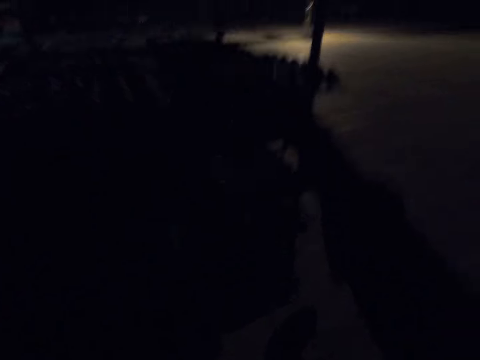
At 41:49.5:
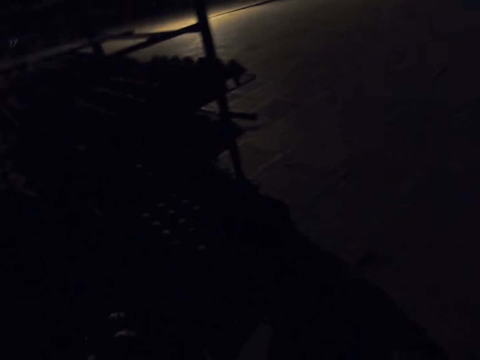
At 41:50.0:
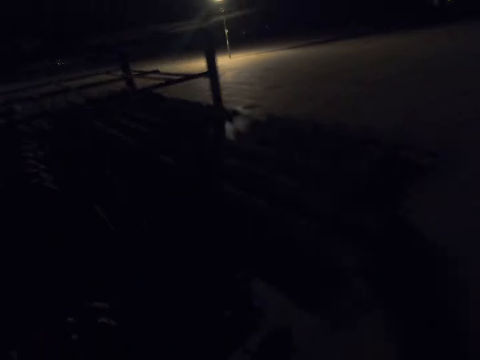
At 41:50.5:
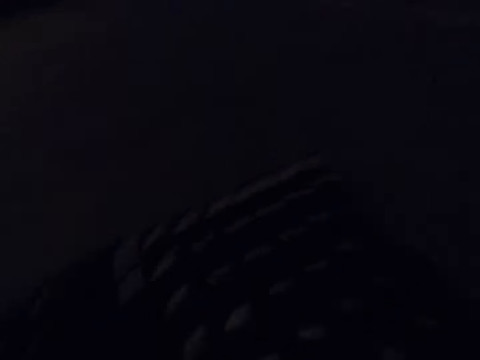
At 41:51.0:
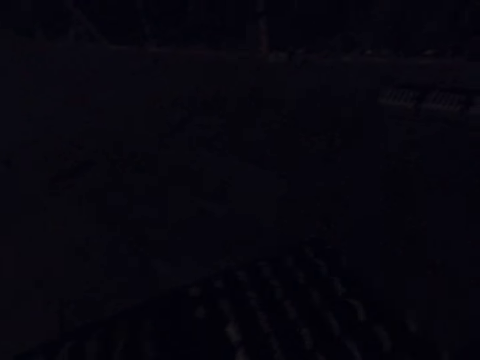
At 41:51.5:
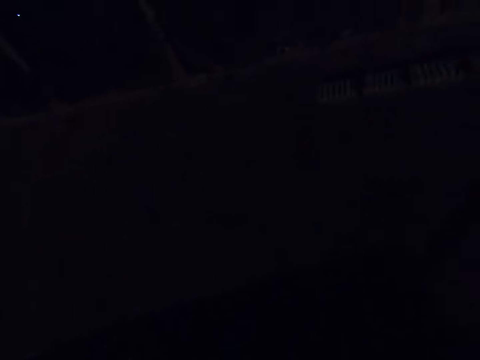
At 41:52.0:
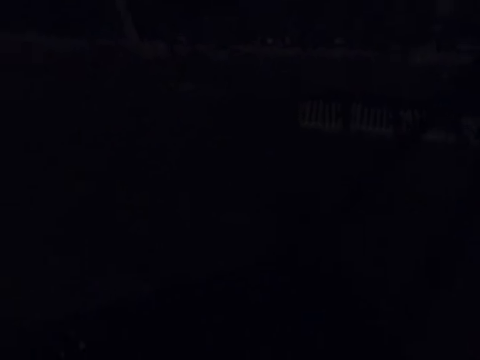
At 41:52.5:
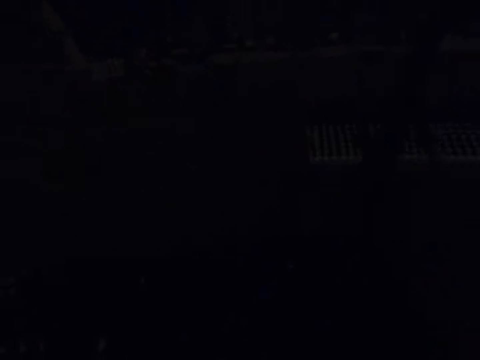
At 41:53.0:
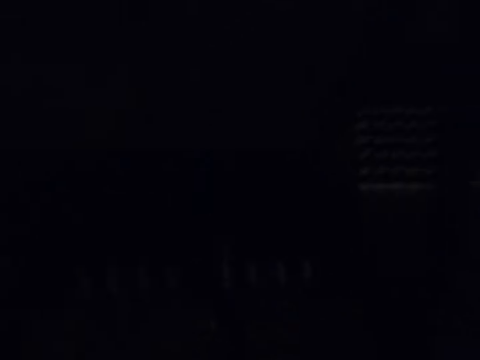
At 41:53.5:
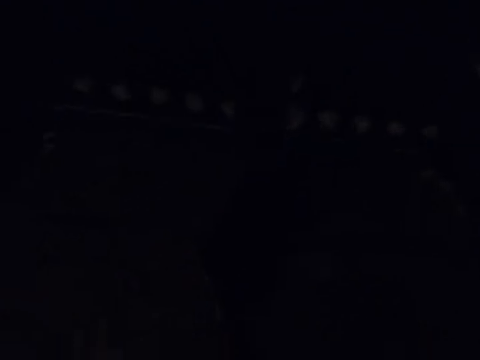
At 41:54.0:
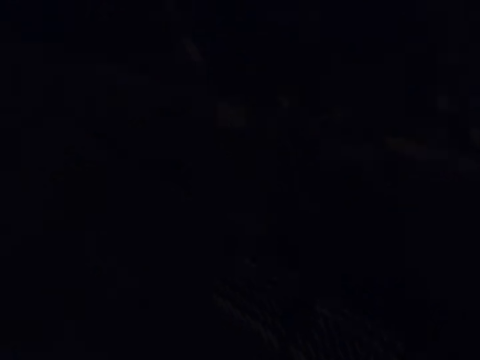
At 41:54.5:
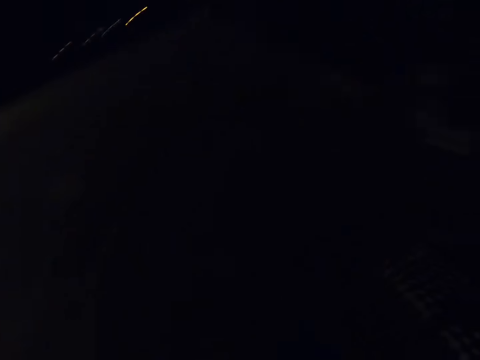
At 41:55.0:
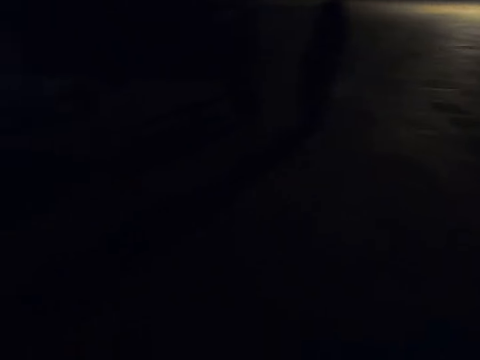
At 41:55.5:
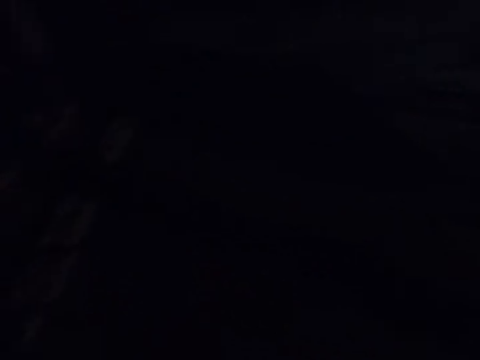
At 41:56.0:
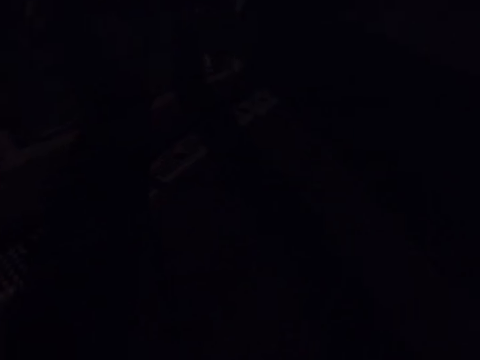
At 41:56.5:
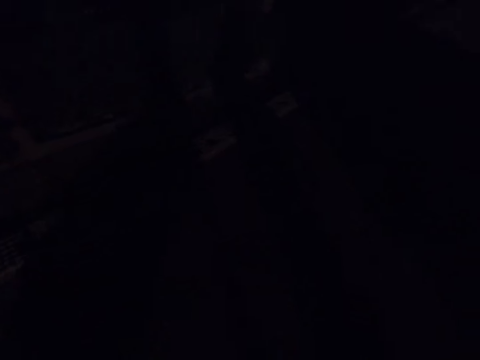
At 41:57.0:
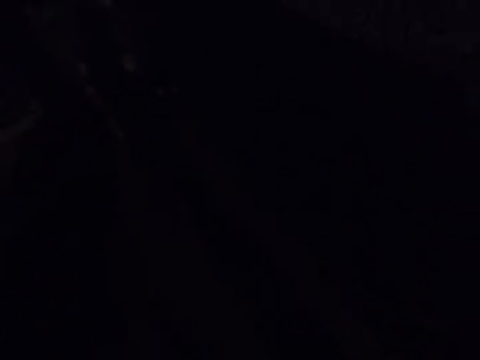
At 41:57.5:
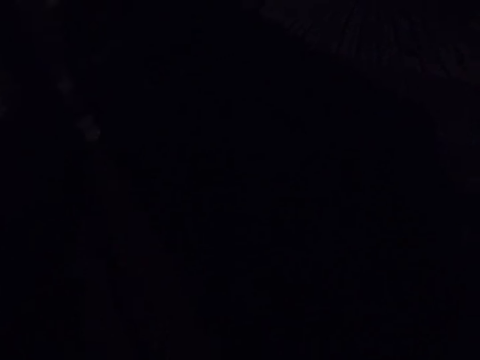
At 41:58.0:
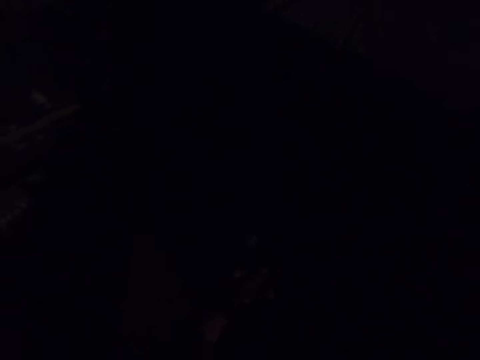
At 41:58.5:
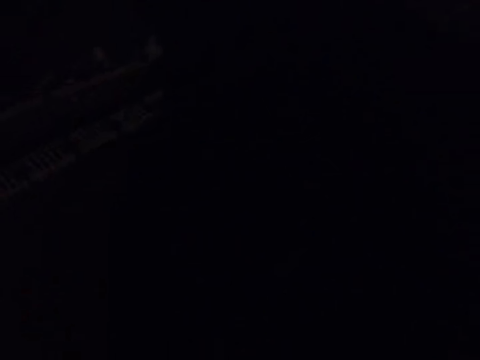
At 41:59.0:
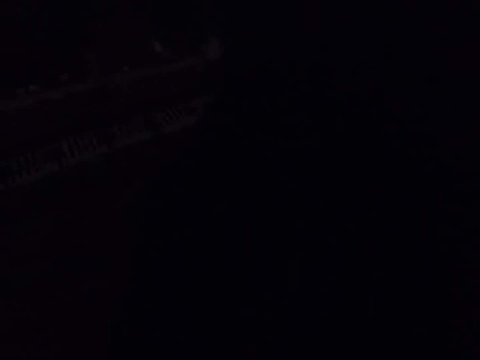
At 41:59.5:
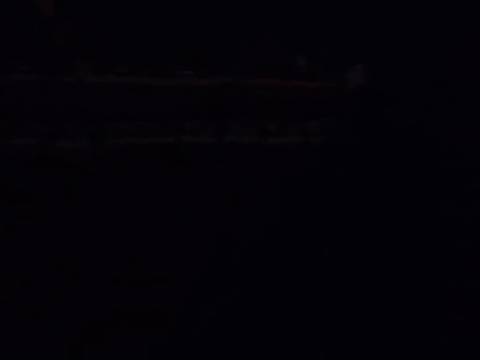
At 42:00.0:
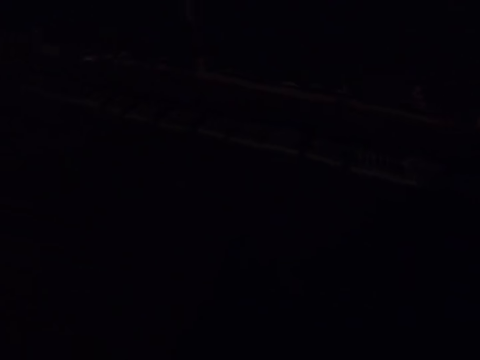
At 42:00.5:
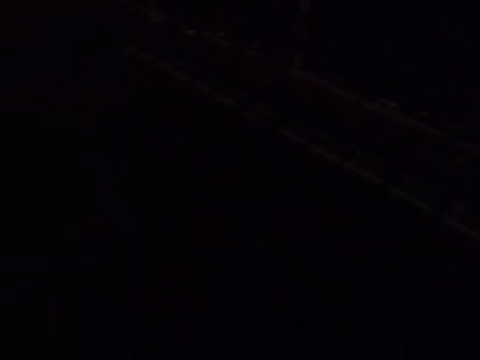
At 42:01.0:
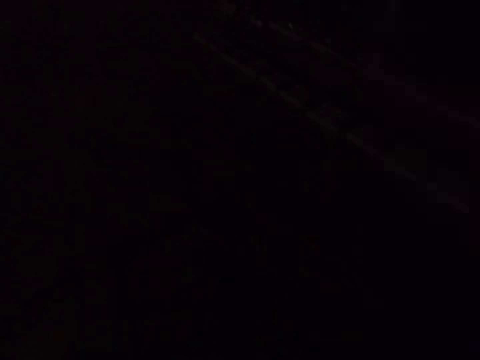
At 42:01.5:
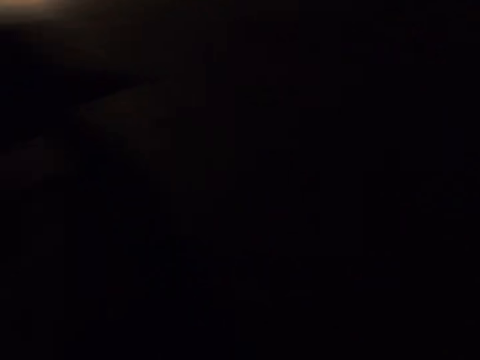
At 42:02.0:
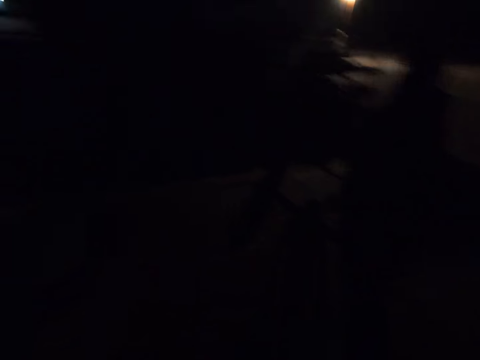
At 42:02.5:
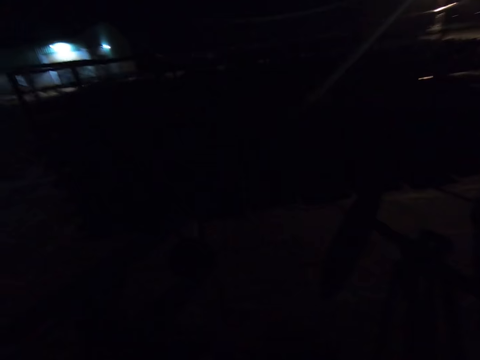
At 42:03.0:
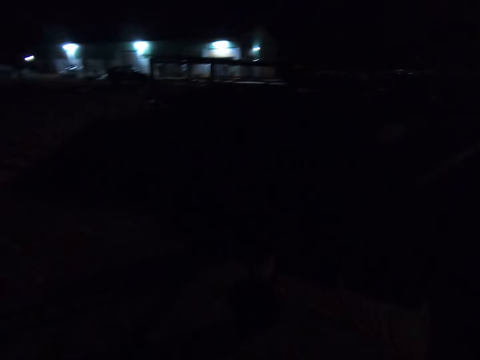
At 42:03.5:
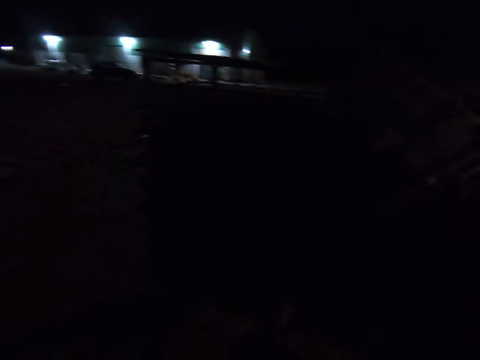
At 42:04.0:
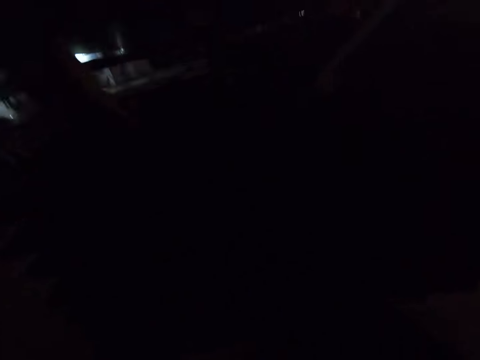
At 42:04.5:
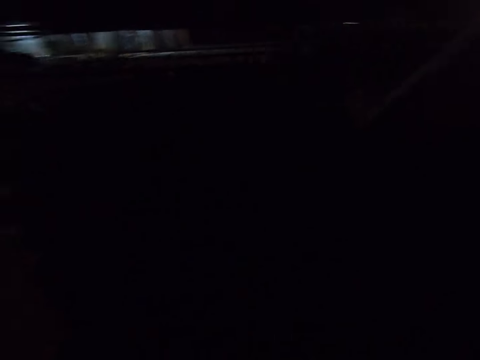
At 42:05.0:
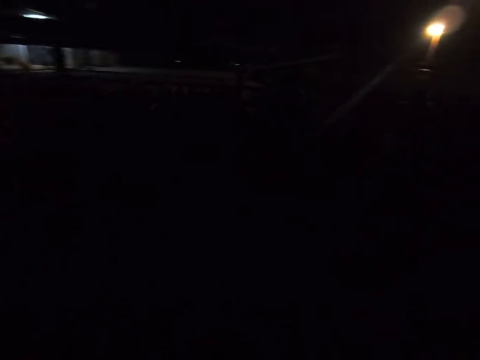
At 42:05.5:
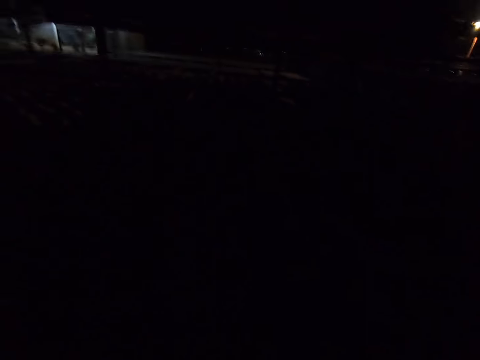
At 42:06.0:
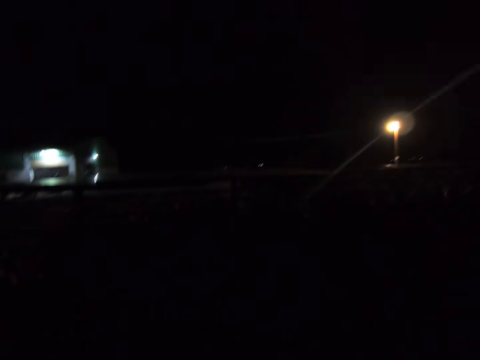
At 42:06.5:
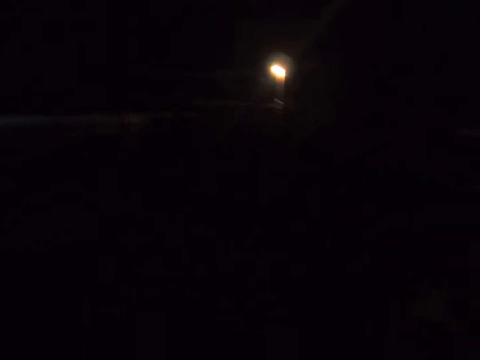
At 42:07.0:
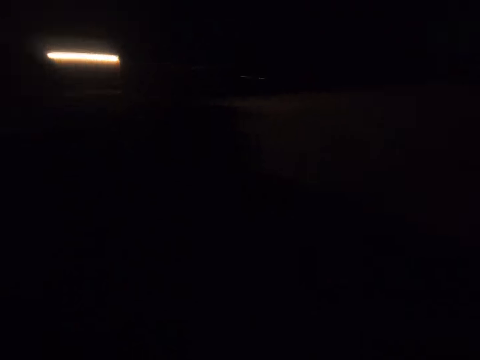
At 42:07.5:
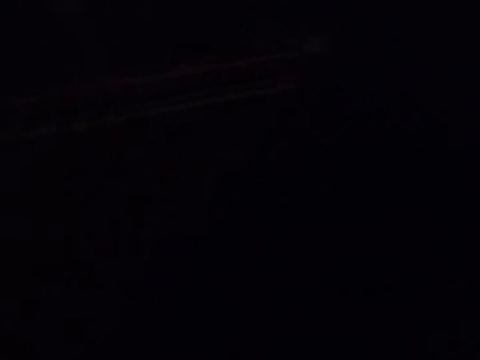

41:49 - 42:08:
The camera wearer picks the egg crate carrier. They walk around. They walk around again. They put the egg crate down. They walk around. They pick egg trays.

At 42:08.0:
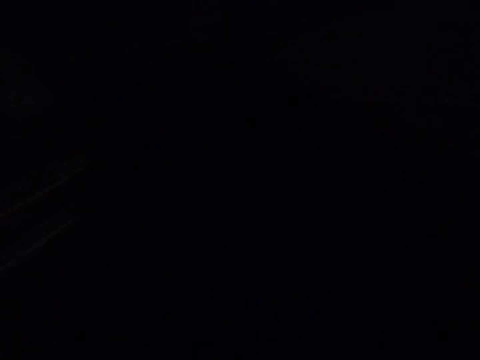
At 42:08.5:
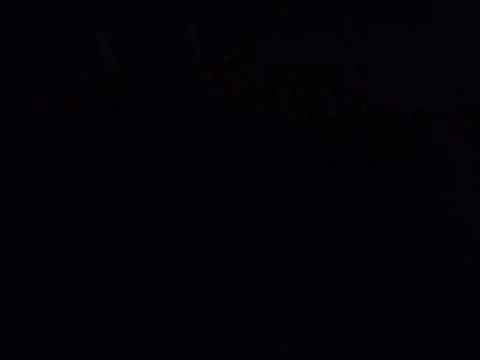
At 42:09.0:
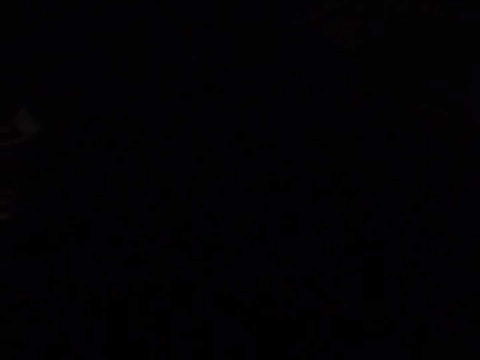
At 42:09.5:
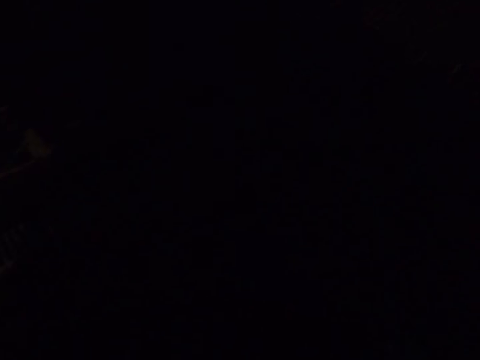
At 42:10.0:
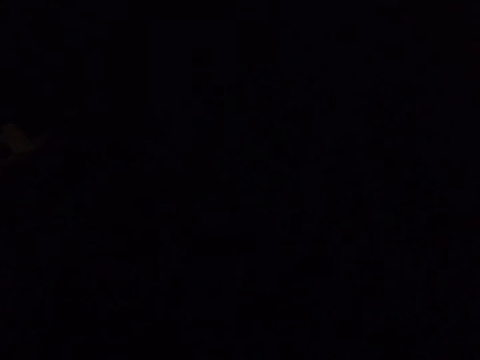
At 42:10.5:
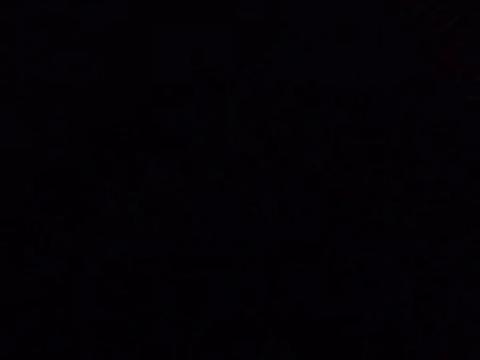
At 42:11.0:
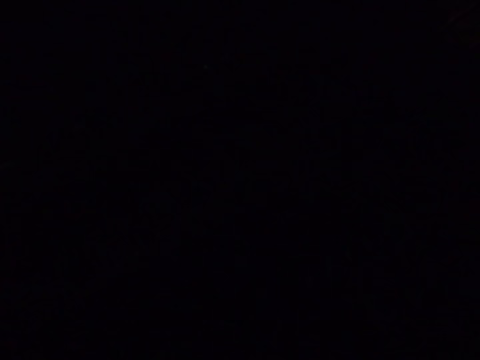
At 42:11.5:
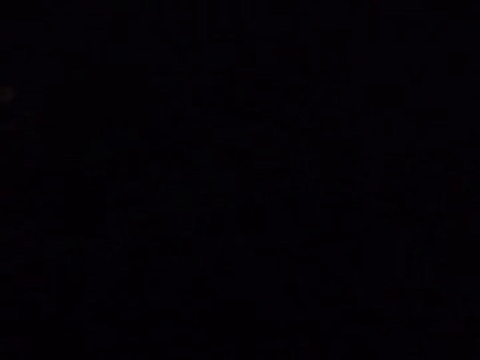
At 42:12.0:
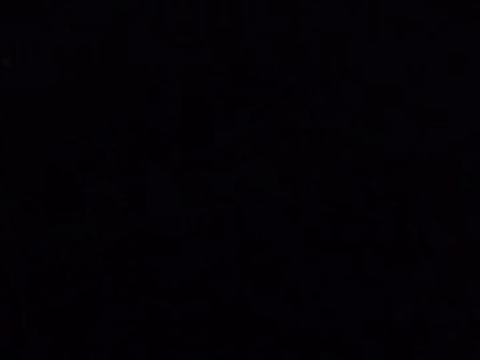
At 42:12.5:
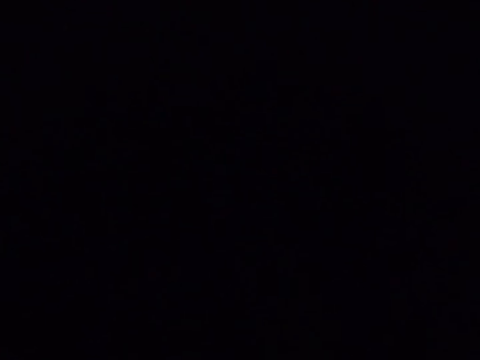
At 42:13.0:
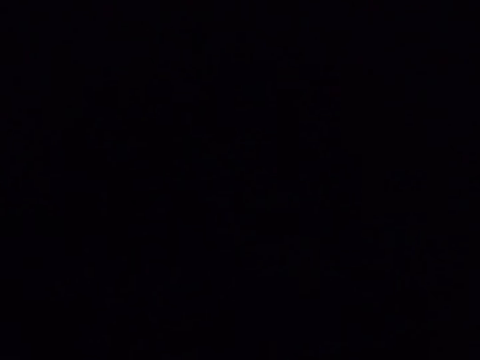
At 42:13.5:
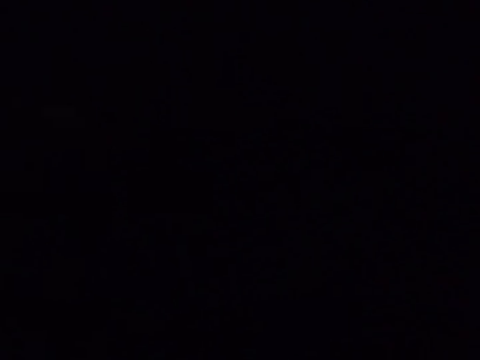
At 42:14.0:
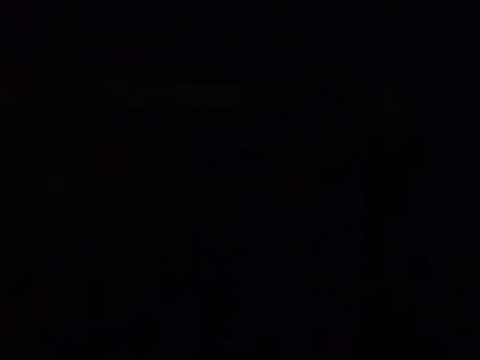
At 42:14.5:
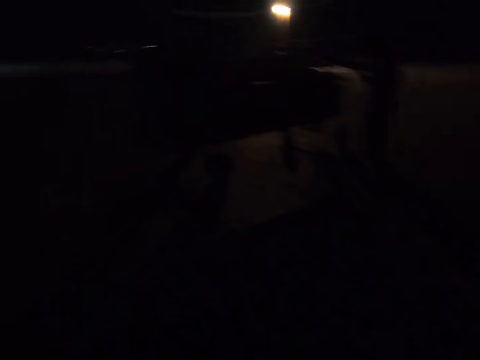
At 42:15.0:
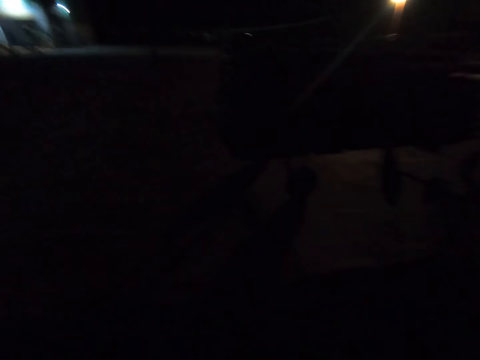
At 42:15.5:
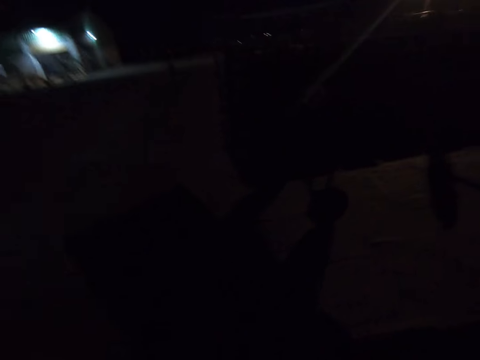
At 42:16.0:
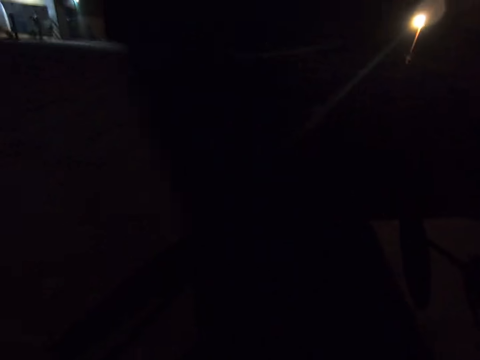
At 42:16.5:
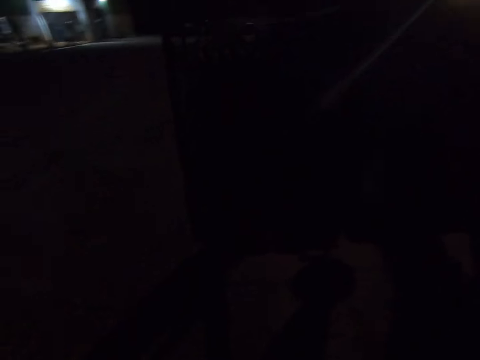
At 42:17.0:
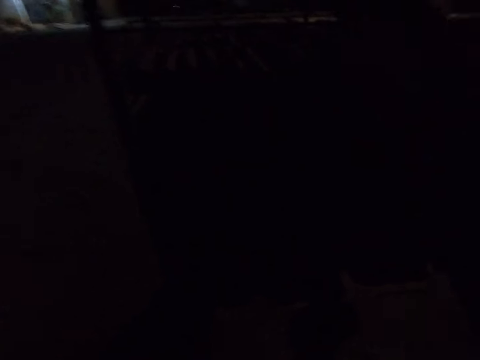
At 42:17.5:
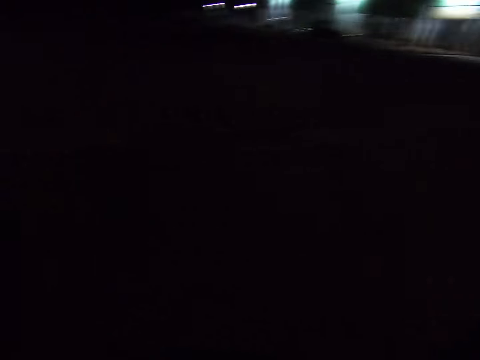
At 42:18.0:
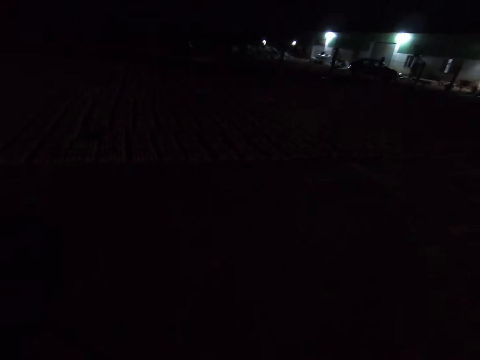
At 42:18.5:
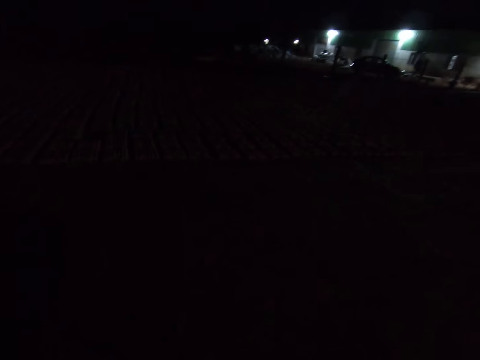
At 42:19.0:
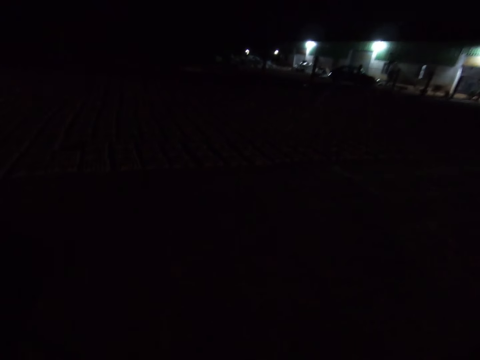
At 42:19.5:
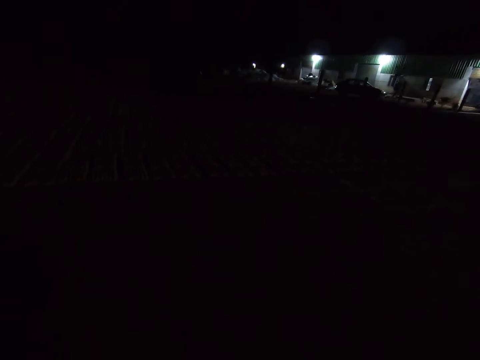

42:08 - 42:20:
The camera wearer walks around.
